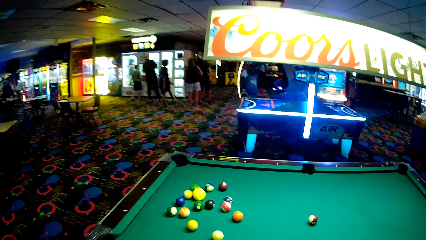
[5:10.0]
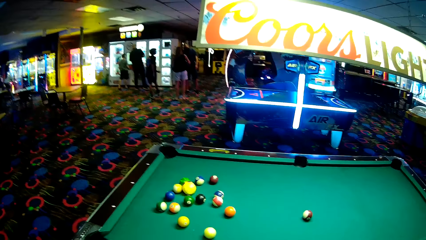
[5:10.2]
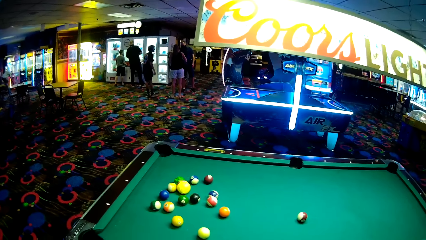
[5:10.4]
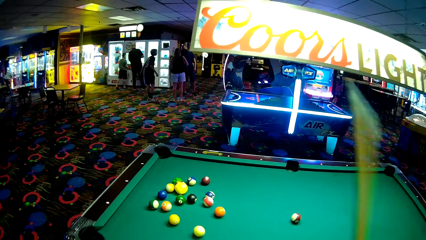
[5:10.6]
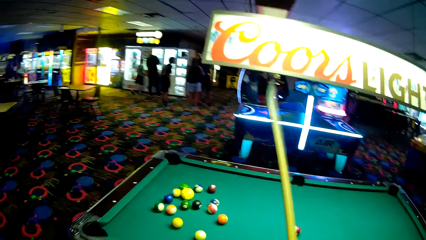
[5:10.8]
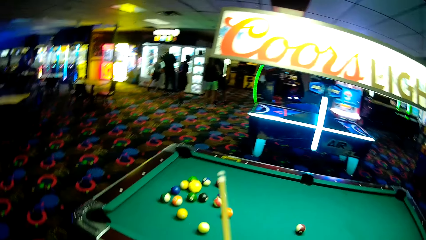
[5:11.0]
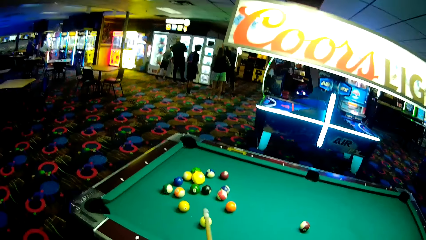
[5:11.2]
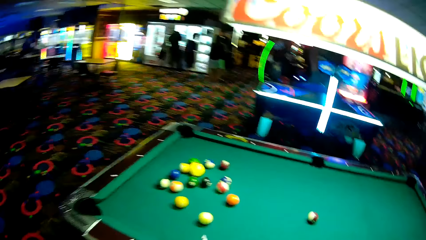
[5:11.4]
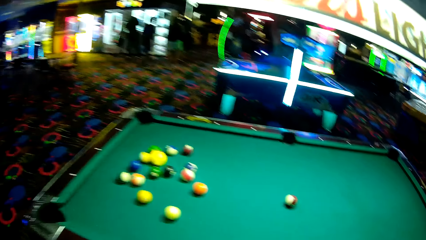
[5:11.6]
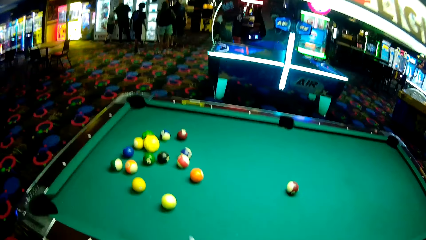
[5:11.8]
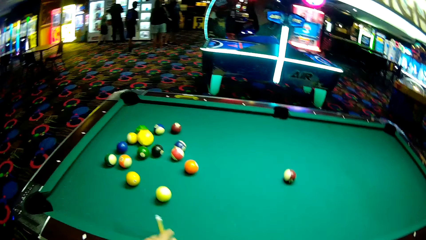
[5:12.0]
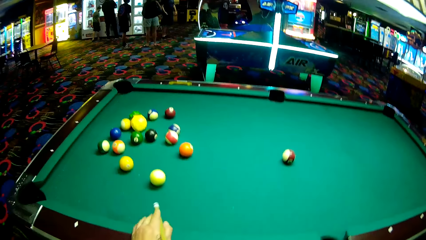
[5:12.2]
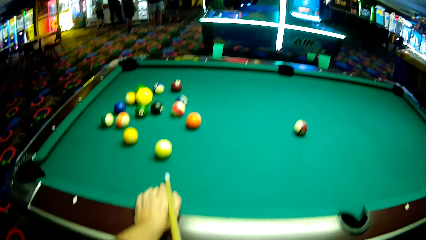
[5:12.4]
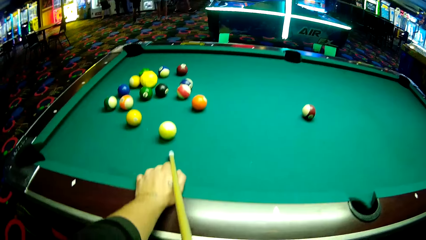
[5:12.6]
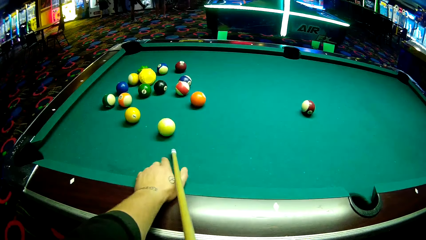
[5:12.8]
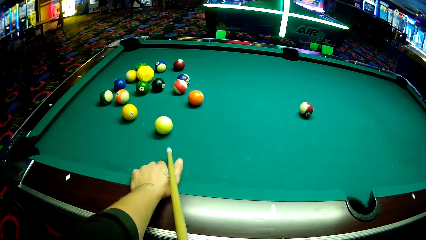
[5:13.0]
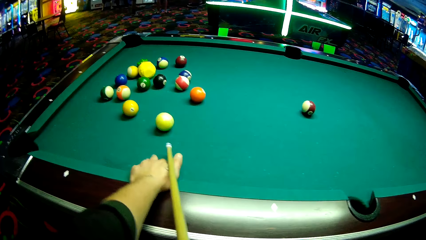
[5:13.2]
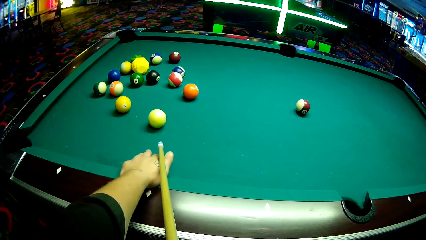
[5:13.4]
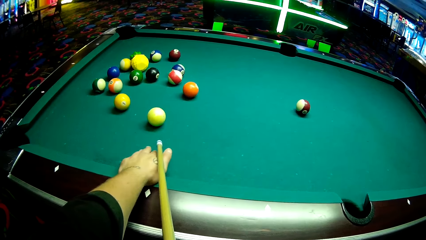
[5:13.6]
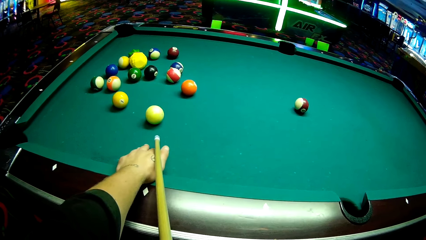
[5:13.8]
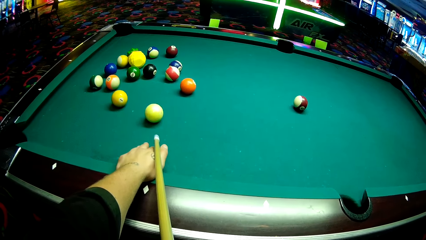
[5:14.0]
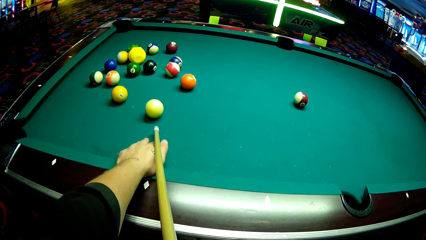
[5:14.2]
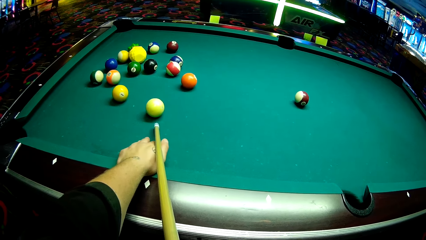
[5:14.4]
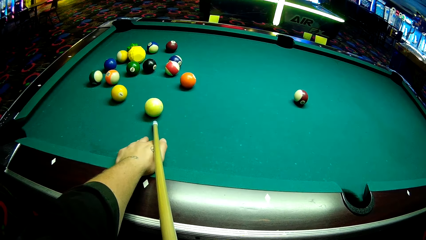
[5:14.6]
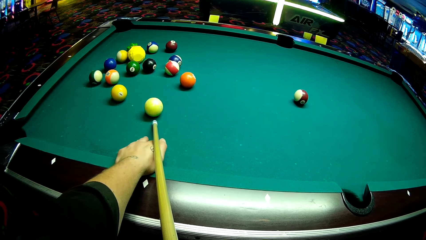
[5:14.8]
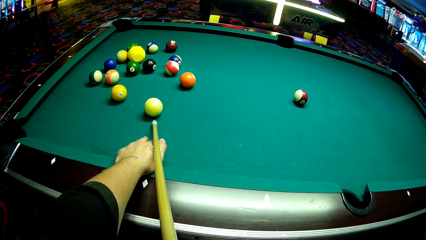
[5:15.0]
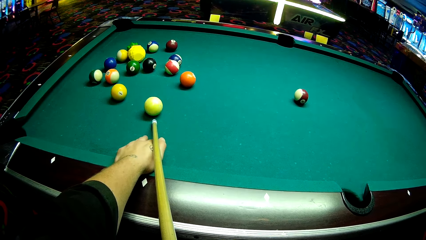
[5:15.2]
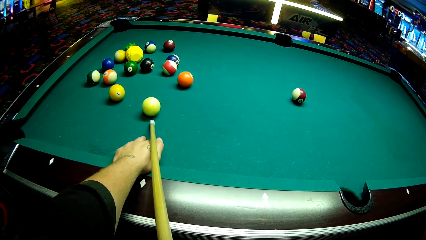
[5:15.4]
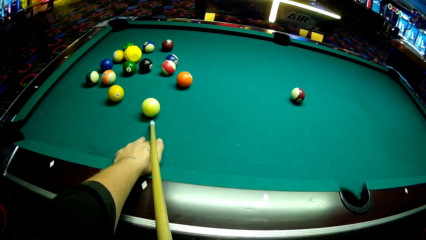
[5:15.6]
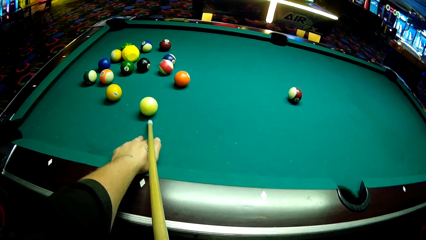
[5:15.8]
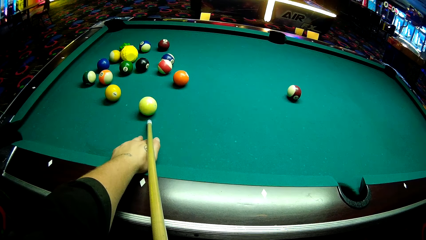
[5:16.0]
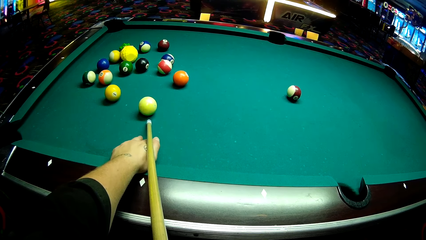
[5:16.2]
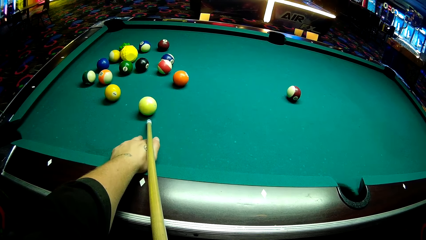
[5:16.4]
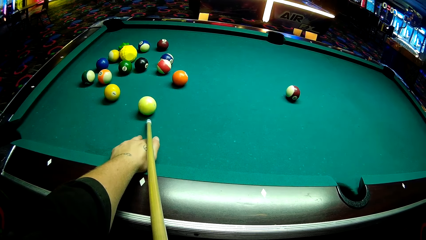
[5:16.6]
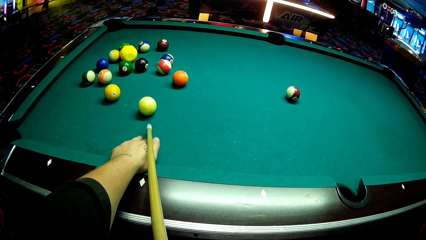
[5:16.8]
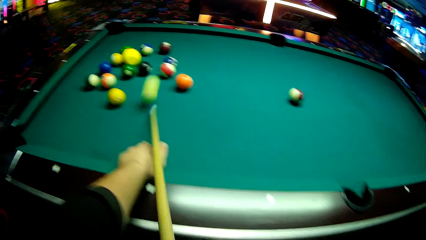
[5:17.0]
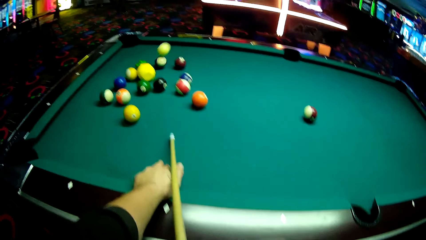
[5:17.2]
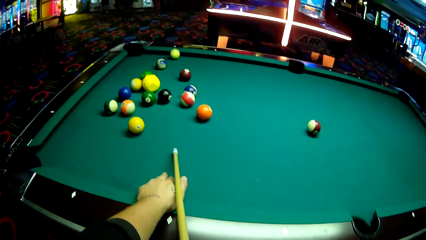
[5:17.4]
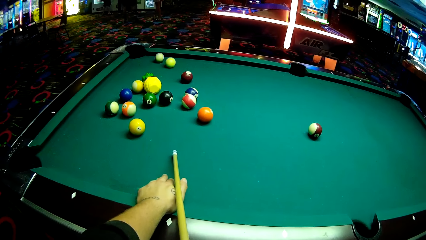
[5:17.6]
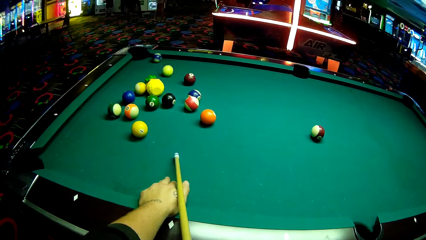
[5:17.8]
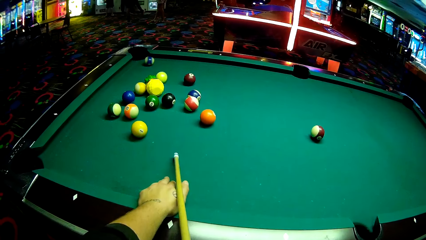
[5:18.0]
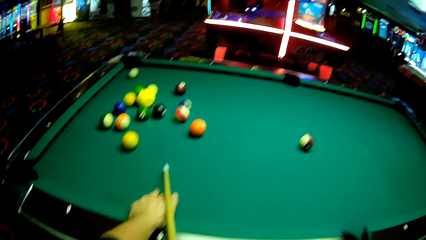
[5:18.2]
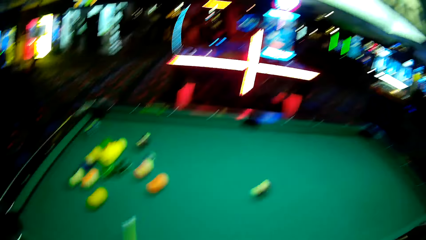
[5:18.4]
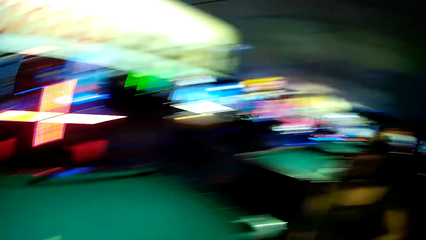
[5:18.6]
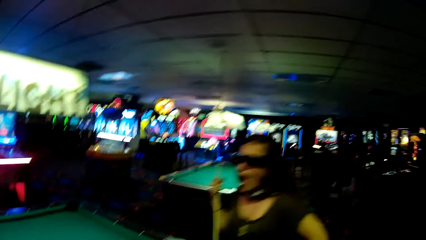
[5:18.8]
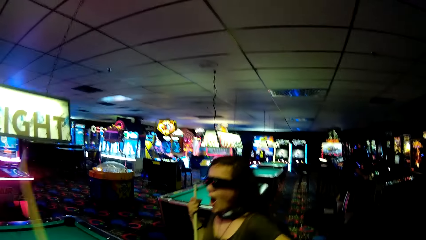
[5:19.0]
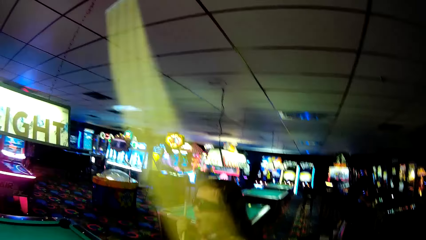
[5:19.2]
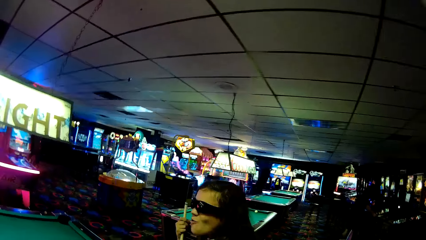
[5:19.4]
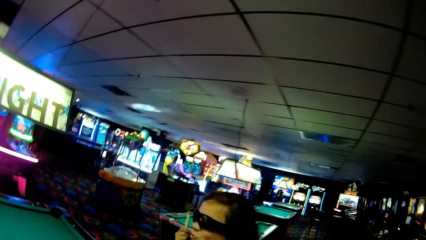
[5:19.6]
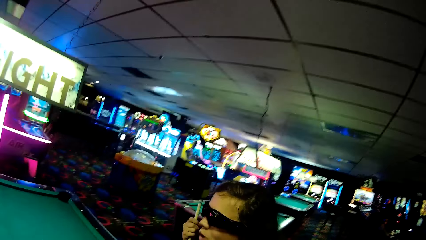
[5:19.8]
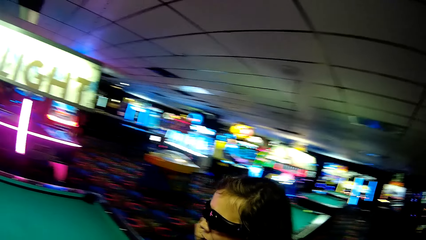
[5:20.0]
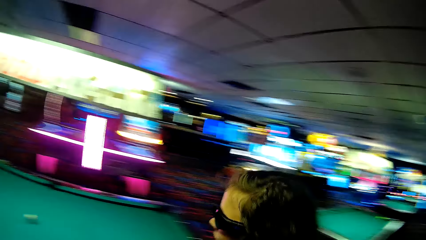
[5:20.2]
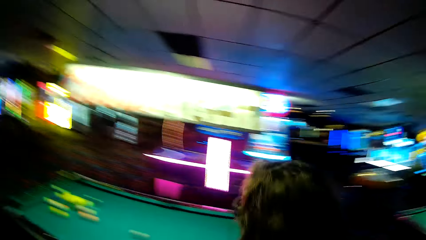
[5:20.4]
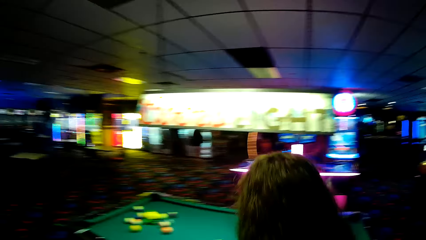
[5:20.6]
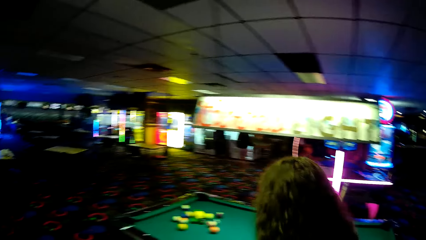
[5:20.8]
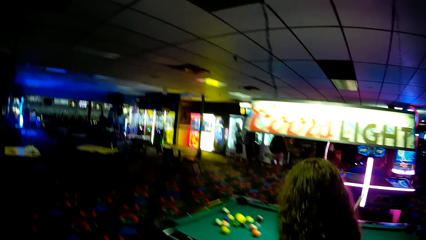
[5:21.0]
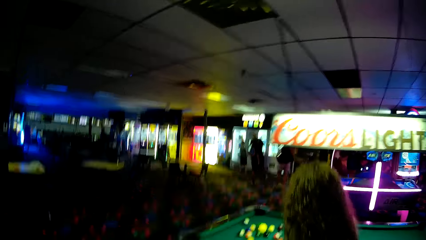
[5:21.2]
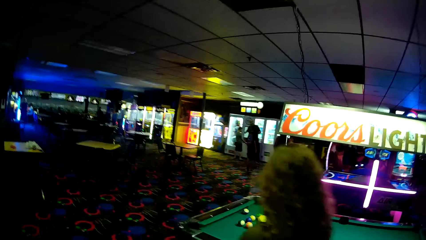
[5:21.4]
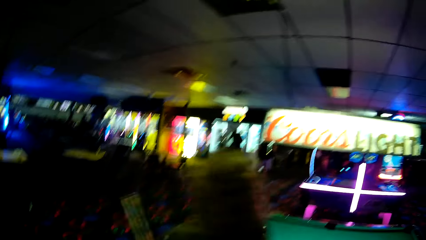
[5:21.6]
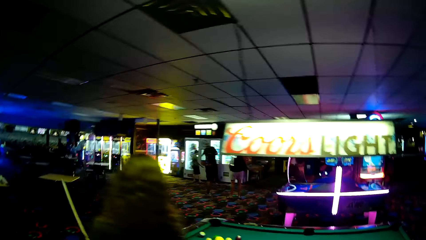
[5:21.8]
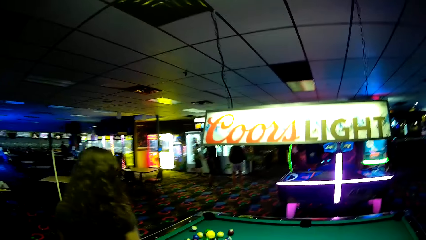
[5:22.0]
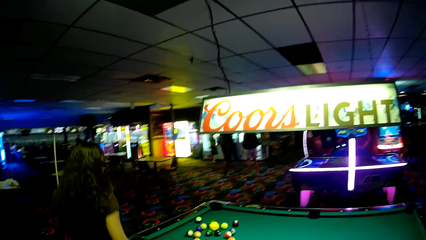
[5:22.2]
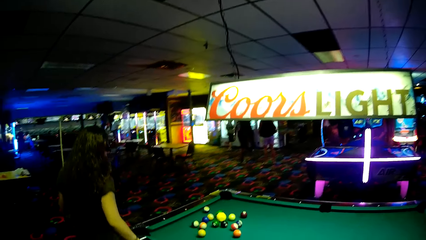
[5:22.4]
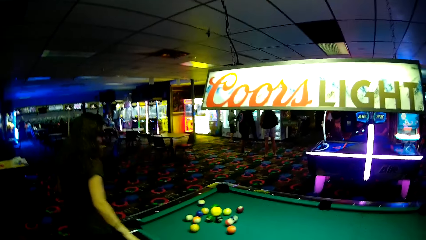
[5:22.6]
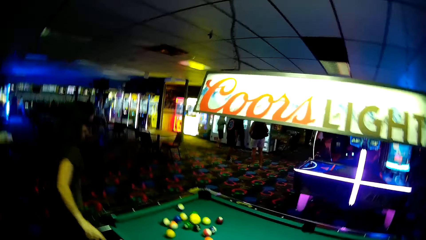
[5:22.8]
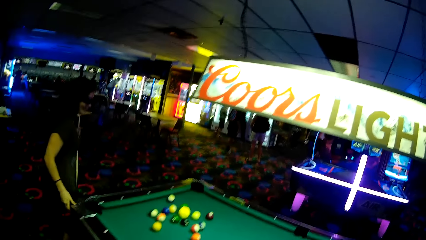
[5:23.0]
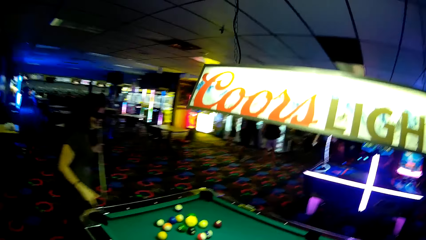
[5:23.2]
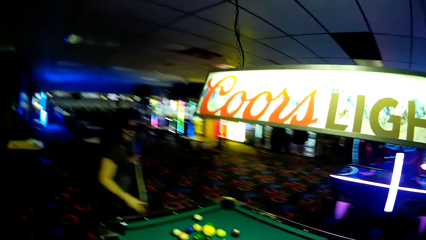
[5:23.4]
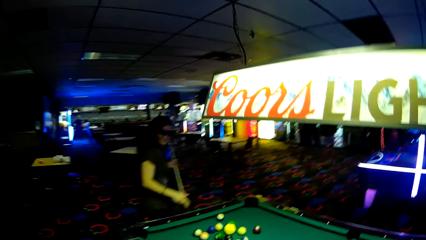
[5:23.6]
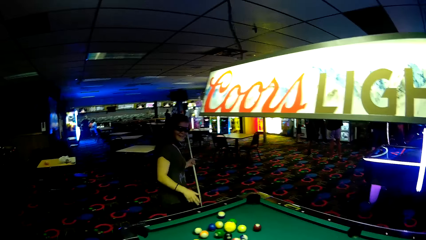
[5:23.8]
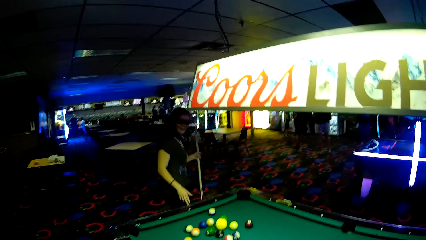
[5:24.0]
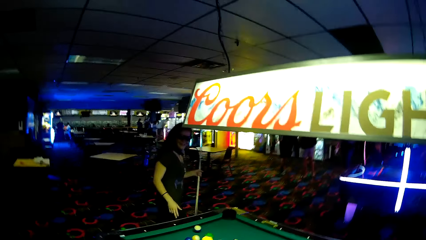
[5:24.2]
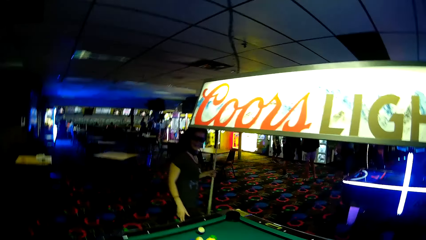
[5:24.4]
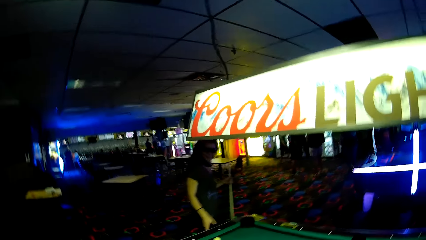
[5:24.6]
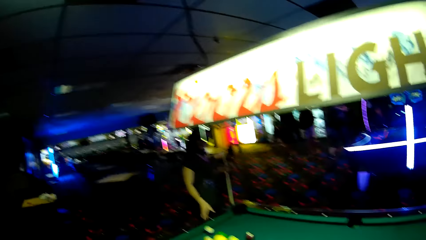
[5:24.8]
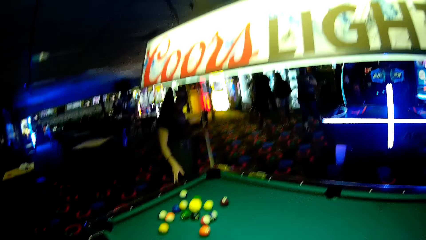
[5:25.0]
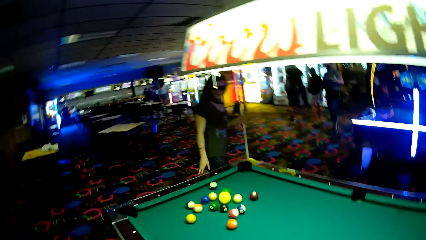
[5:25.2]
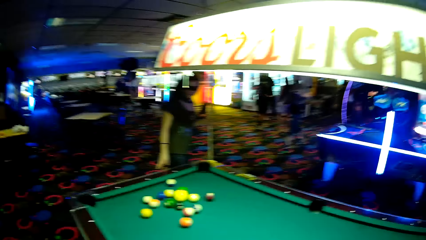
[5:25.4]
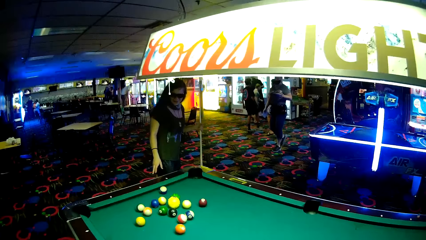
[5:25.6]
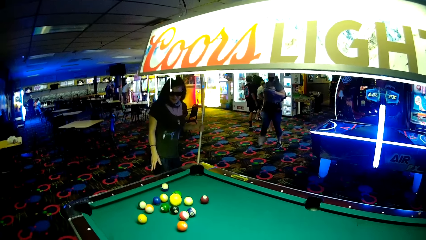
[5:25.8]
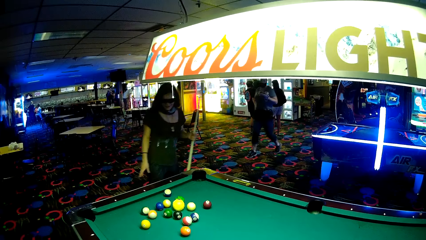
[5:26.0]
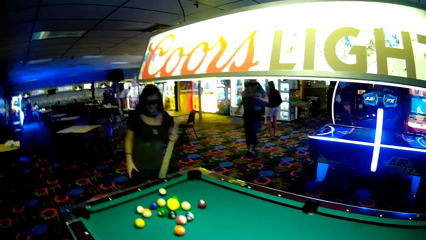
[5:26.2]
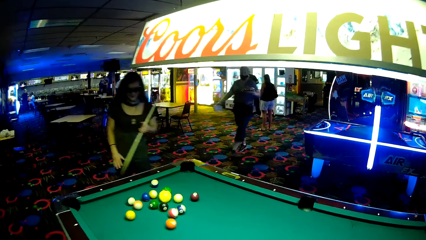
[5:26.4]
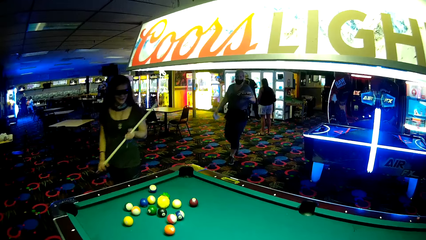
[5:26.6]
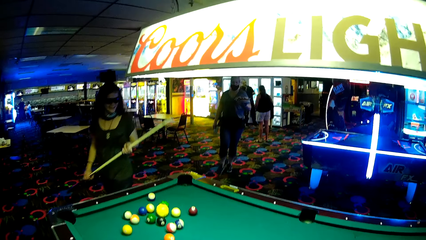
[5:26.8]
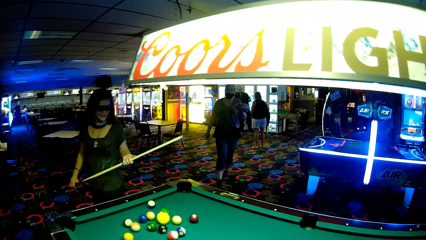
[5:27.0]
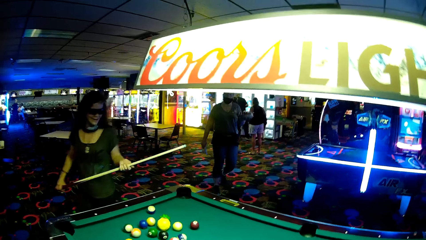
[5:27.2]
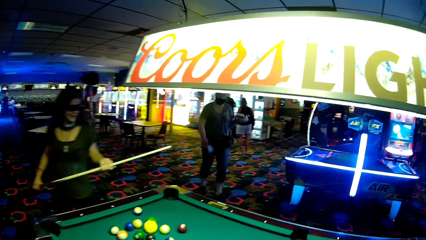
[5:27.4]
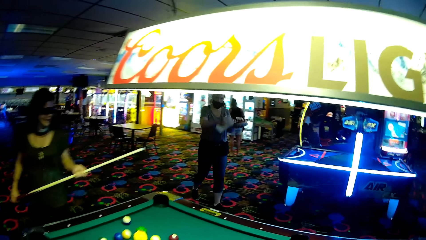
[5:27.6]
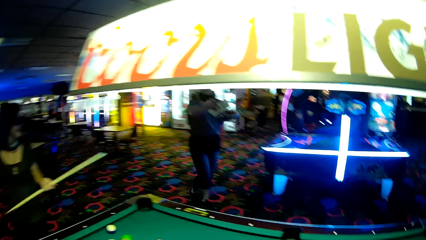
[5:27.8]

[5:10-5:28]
The camera wearer plays the pool table game. They hold a stick on a pool table. They push a ball with the pool stick. They lift up the stick from the pool table. They walk around a casino. A lady walks around the casino. Another woman walks around.
